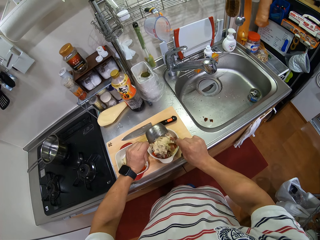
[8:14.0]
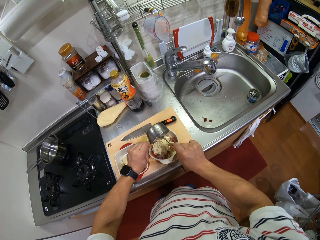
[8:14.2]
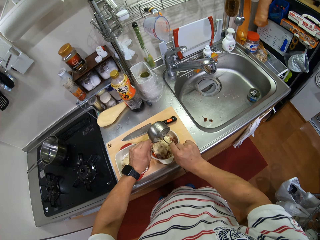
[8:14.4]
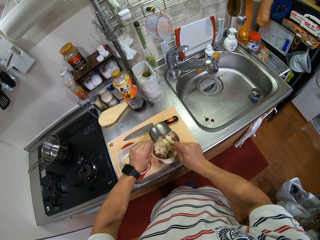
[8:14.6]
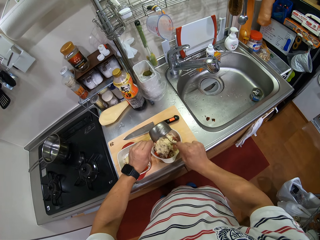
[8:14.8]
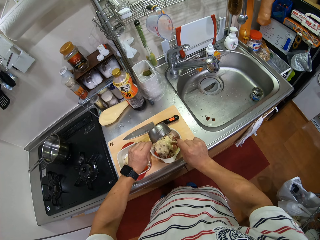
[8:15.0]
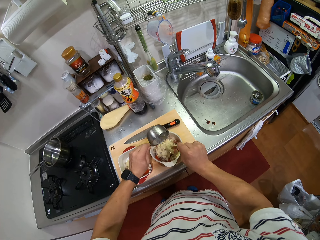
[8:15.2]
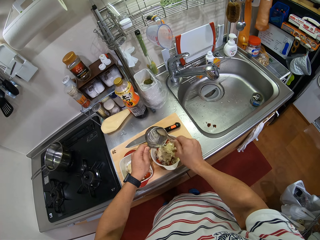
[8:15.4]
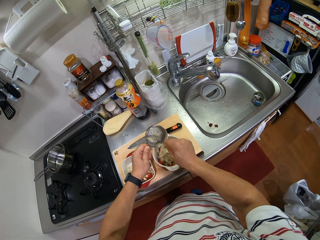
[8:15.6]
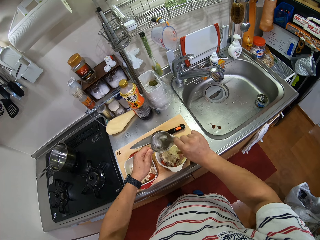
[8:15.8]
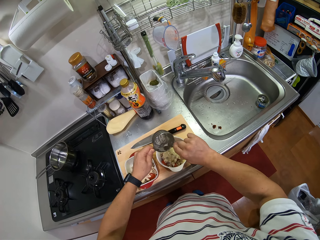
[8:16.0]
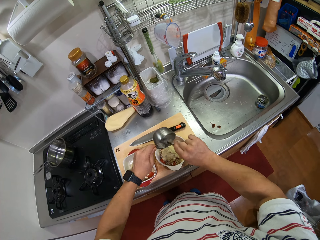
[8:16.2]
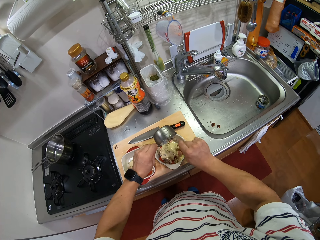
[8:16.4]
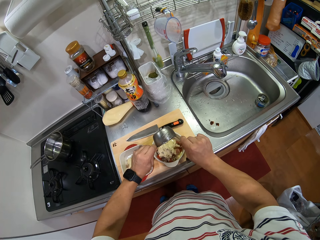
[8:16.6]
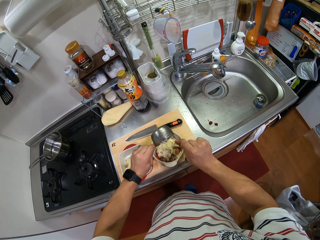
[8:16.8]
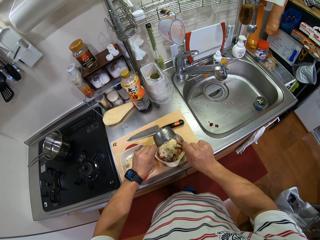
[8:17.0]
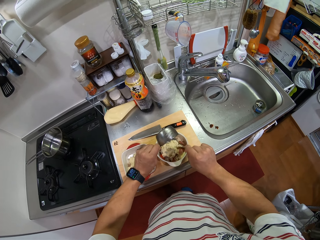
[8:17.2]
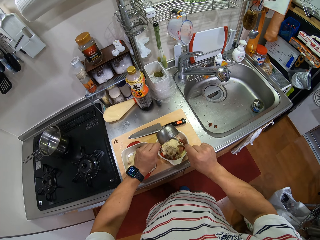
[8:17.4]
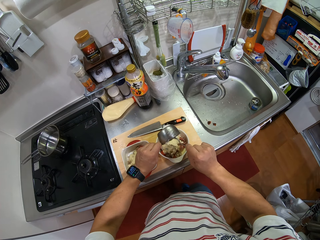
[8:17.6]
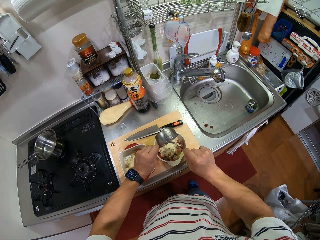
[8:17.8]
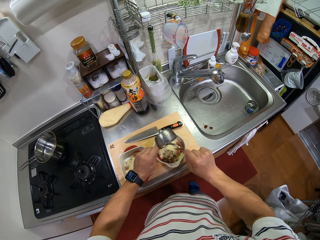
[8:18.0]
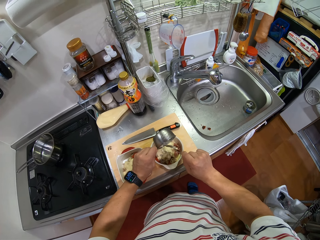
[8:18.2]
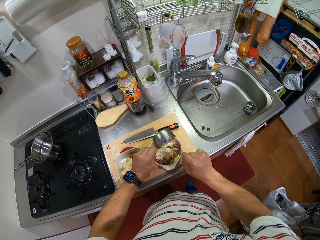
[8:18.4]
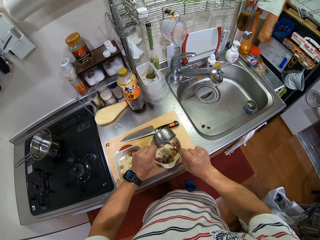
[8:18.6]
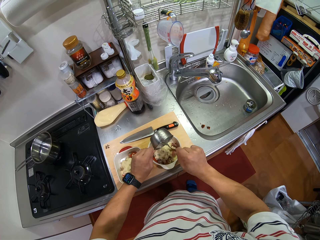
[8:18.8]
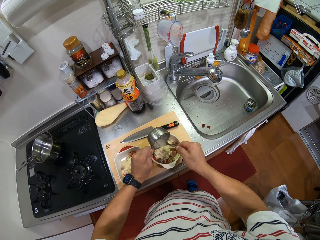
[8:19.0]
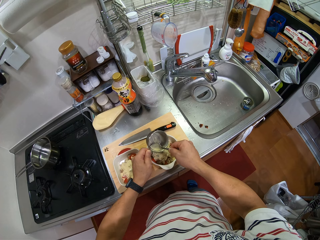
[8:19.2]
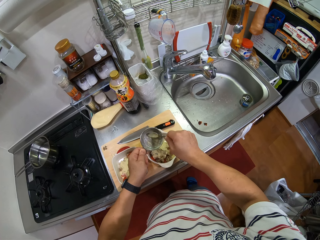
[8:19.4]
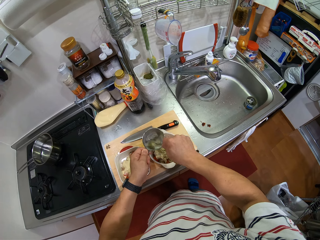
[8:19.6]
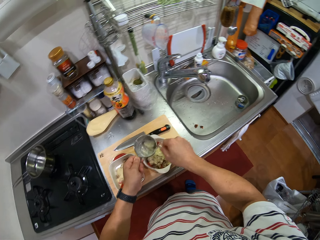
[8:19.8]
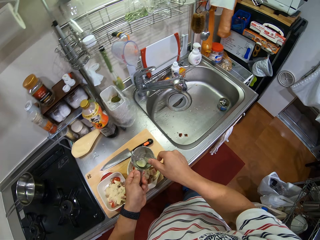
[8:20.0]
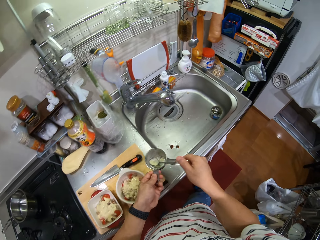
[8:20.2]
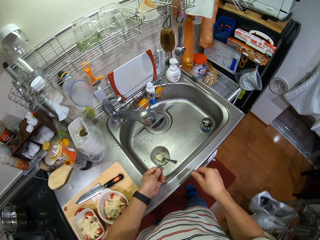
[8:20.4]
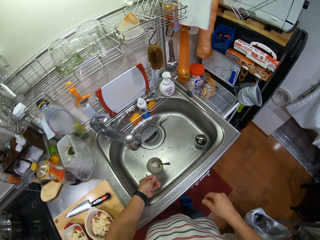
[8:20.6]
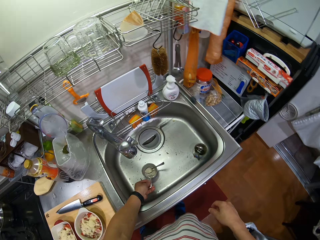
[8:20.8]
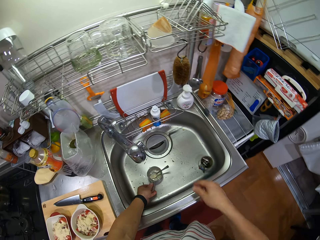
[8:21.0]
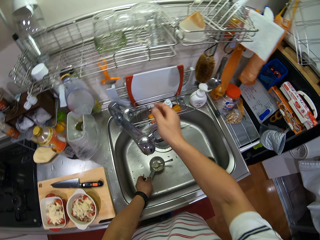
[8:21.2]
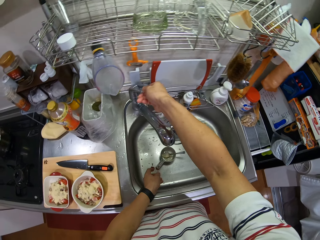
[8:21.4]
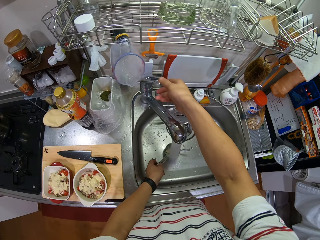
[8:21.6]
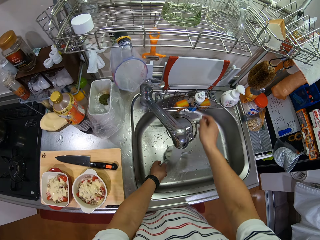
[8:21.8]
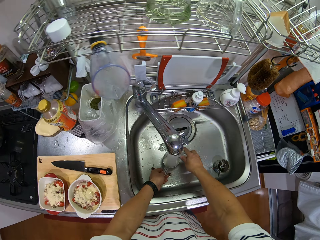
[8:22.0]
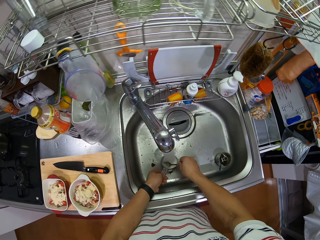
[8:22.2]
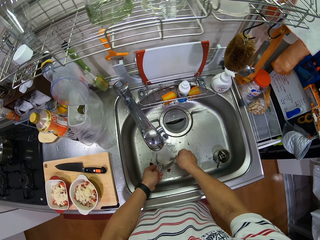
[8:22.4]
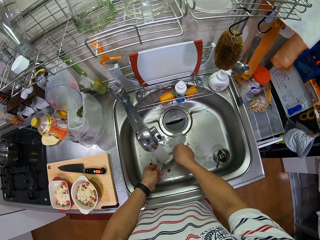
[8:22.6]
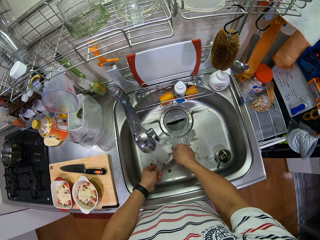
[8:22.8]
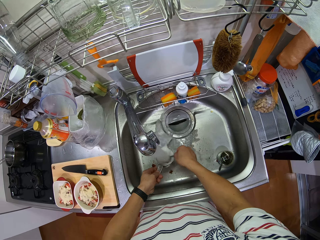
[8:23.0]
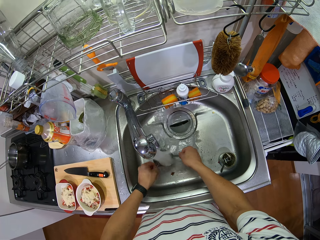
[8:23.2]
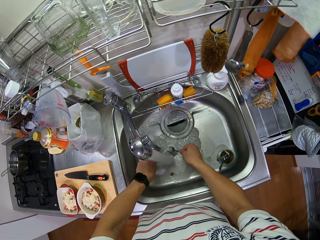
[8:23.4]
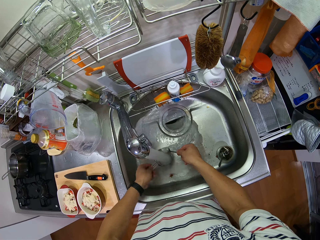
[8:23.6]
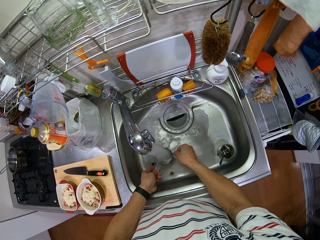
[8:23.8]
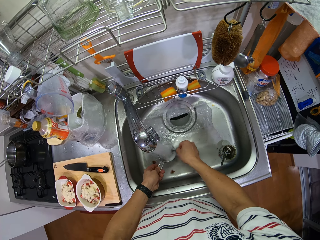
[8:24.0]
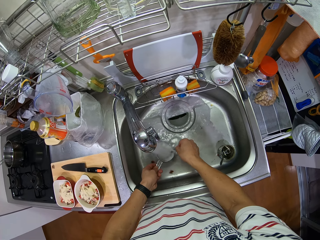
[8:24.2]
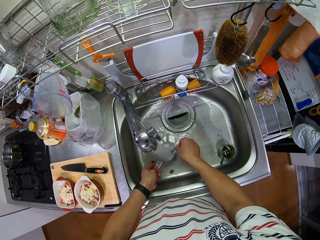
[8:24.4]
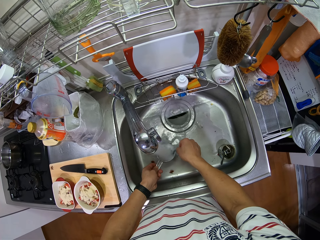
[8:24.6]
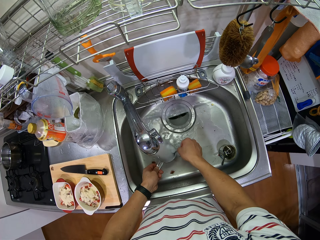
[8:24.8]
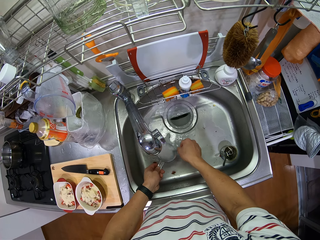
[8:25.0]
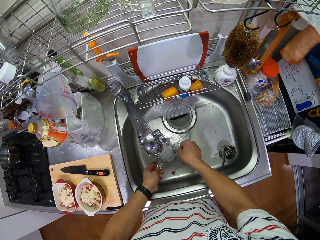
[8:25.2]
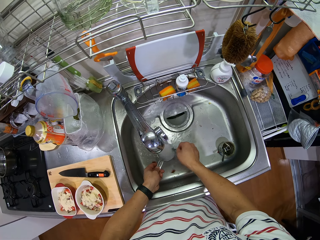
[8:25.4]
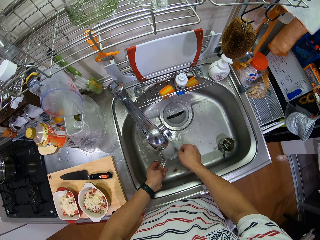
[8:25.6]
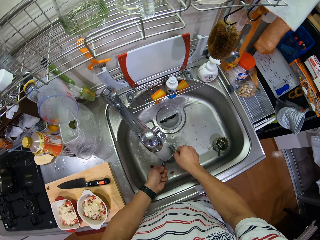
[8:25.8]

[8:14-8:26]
The camera wearer puts the spices in the bowl of ingredients. They scoop more spices from the cup and put the spices in the bowl of ingredients. They put the measuring cup in the sink. They open the tap. They put water in the cup. They wash the measuring cup. They wash the measuring spoon.

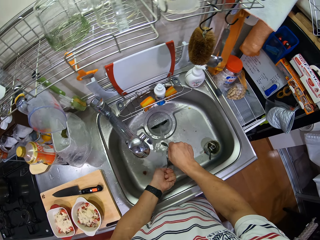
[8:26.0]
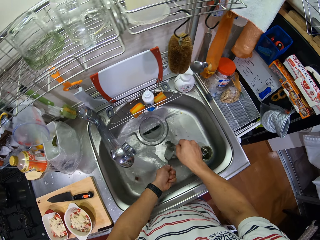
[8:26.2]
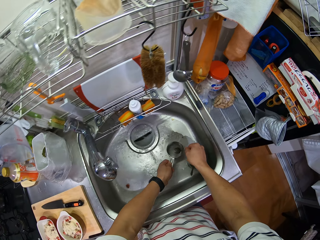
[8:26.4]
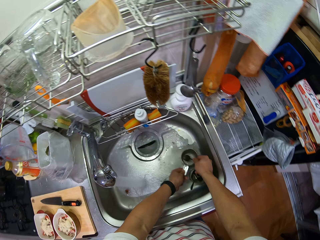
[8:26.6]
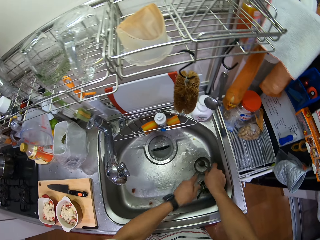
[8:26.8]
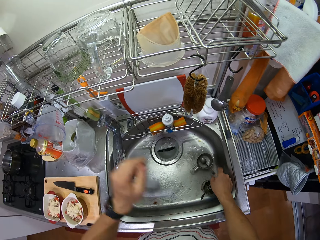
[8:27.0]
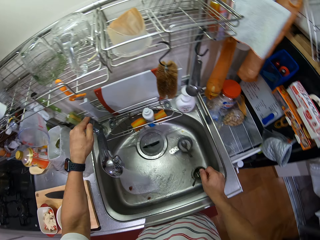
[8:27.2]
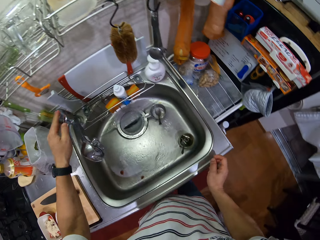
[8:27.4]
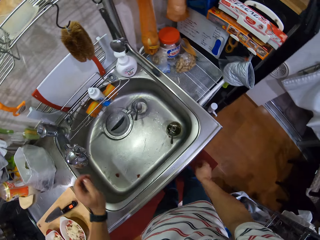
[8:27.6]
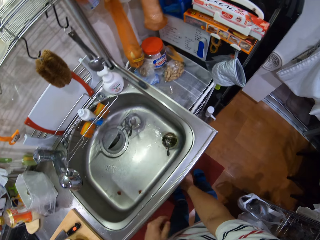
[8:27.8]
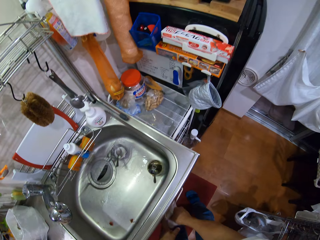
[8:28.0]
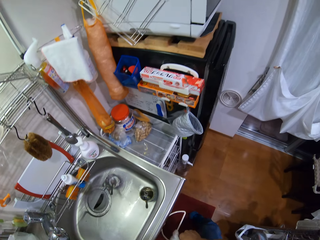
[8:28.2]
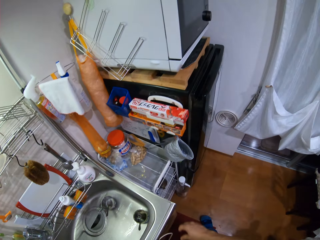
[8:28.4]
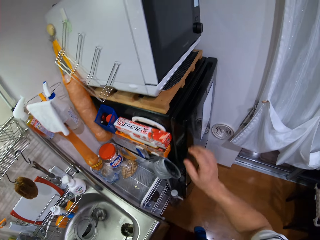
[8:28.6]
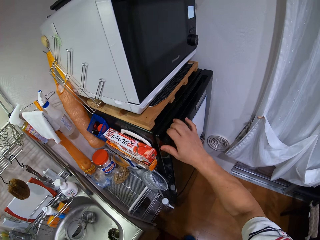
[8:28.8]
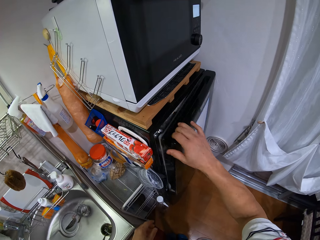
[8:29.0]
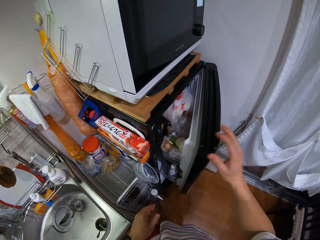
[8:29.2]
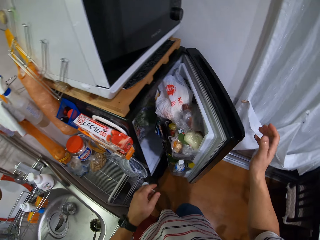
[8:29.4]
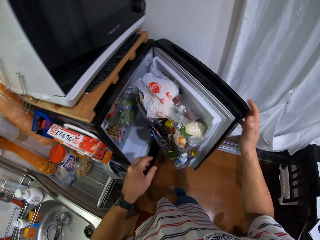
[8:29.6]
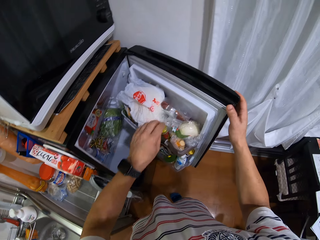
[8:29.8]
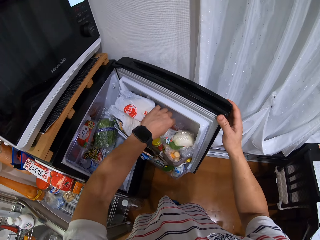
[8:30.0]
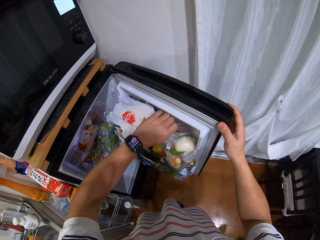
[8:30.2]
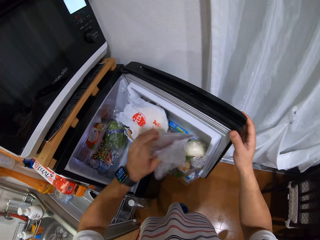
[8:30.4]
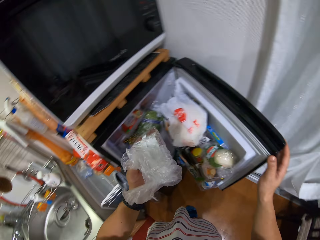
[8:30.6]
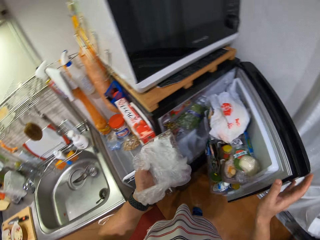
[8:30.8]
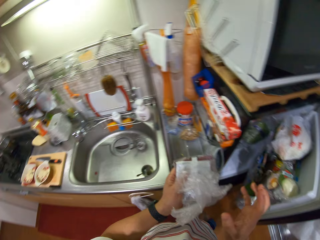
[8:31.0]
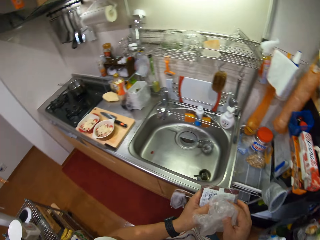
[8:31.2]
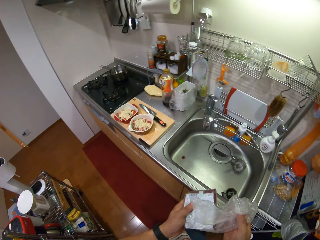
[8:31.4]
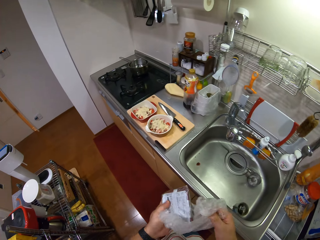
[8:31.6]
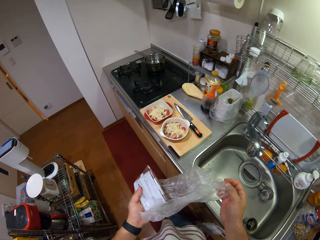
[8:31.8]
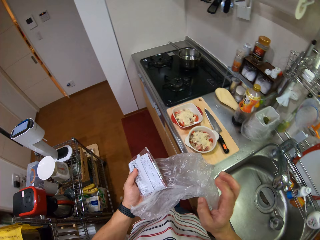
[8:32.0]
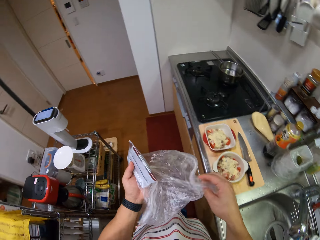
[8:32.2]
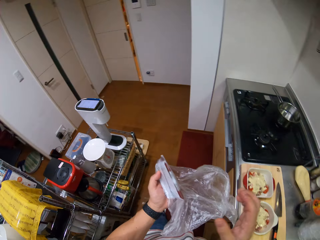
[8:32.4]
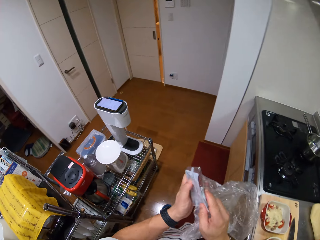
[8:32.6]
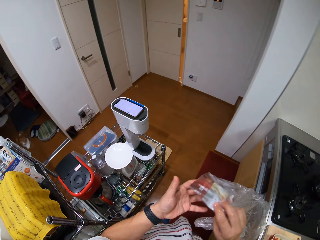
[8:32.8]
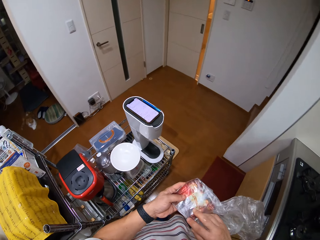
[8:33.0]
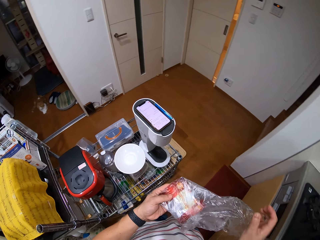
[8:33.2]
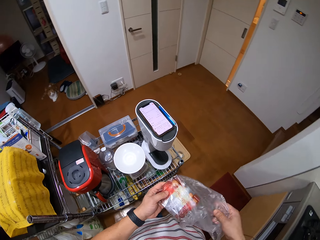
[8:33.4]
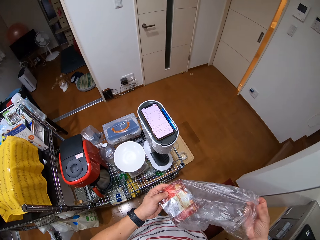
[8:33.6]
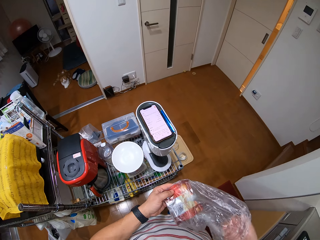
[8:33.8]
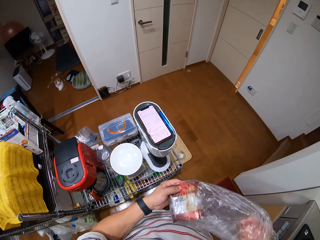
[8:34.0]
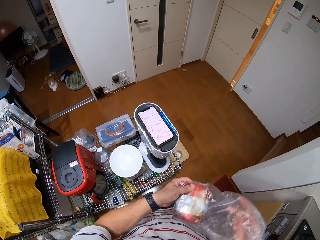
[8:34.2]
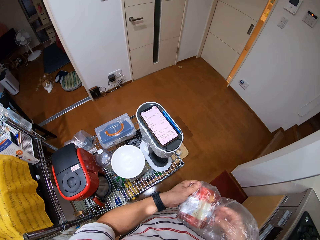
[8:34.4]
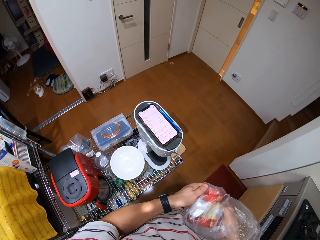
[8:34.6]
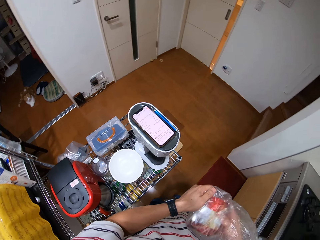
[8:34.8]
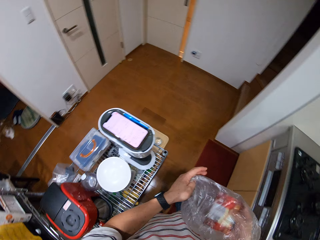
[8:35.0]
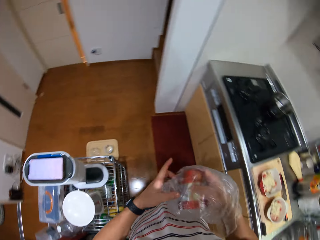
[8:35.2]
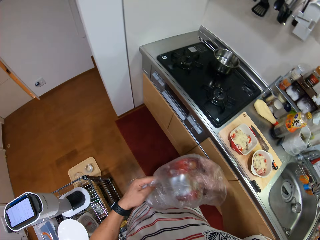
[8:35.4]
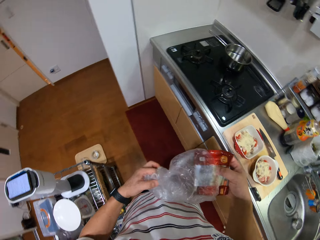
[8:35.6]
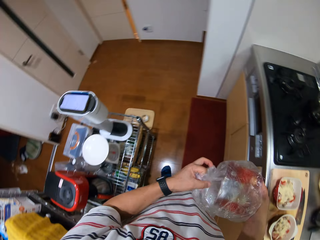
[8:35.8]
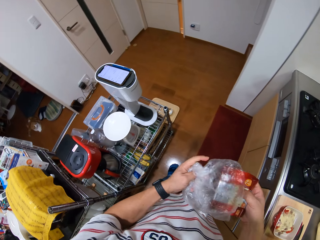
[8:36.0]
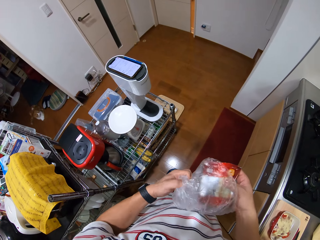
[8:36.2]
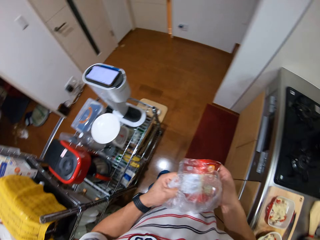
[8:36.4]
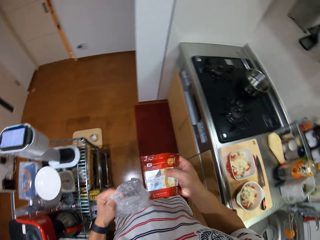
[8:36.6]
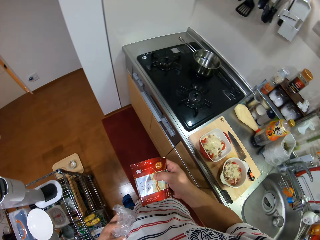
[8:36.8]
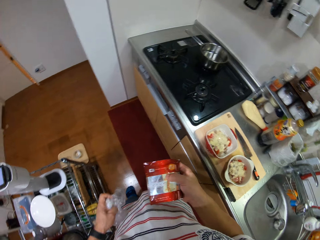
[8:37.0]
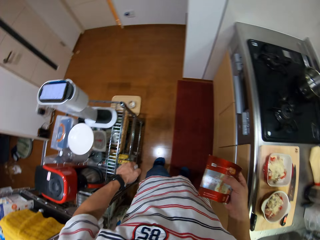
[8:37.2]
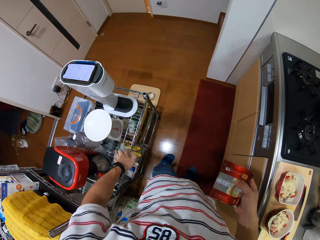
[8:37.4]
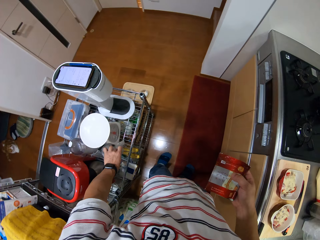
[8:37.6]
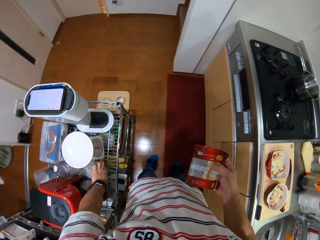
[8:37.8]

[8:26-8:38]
The camera wearer puts the measuring cup aside in the sink. They close the tap. They wipe the hands with the kitchen towel. They open the fridge. They pick up a nylon paper bag in the fridge. They turn around. They walk and look around. They open the nylon paper bag. They look at the phone. They look at the phone again. They remove the cheese in the nylon paper bag.
